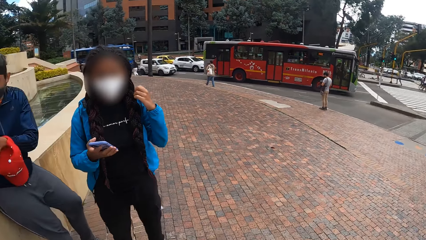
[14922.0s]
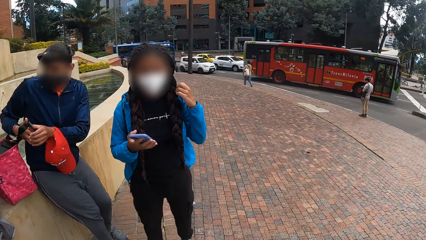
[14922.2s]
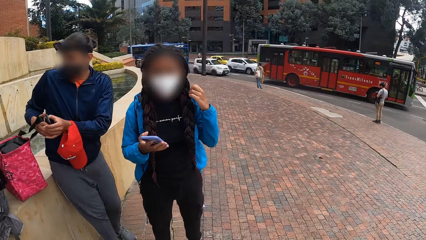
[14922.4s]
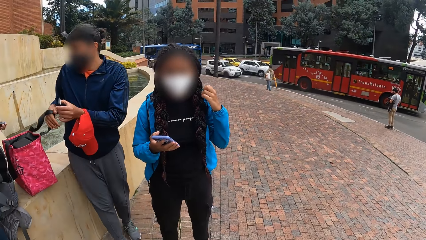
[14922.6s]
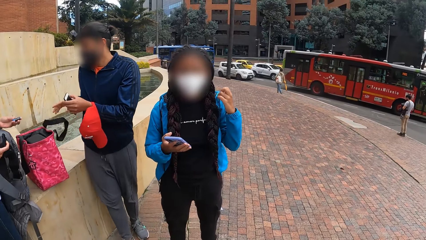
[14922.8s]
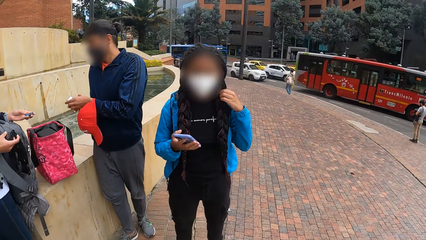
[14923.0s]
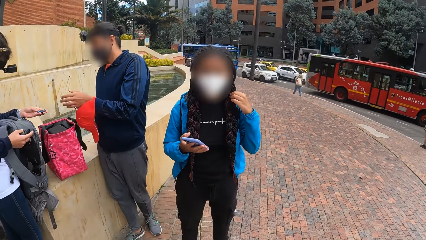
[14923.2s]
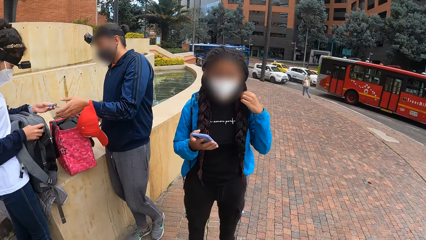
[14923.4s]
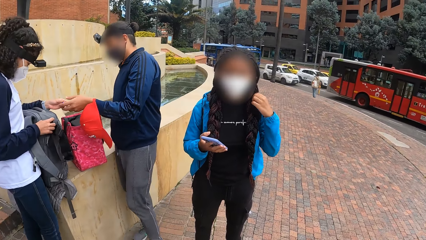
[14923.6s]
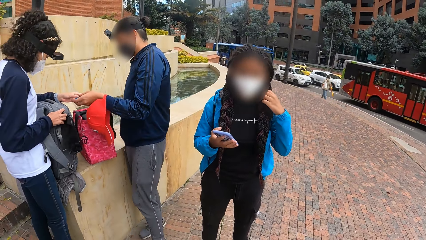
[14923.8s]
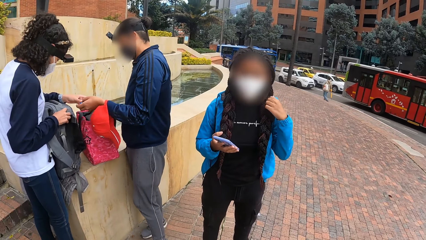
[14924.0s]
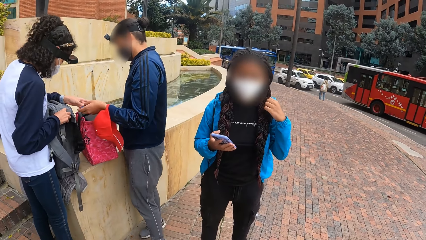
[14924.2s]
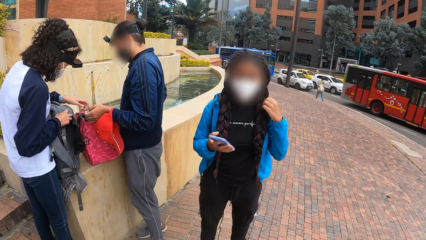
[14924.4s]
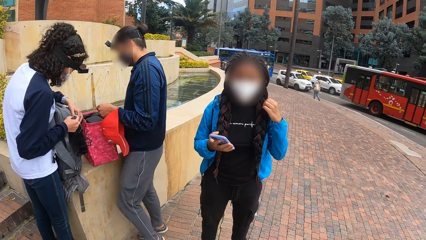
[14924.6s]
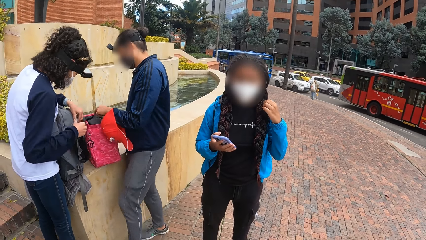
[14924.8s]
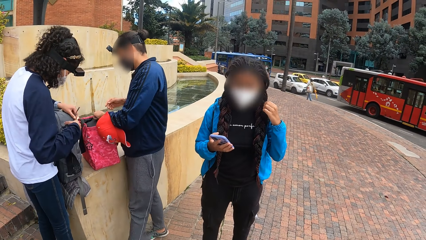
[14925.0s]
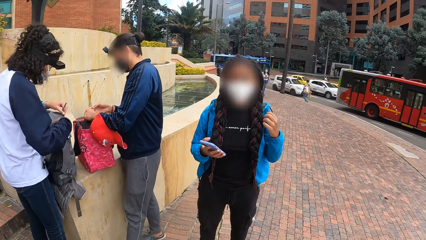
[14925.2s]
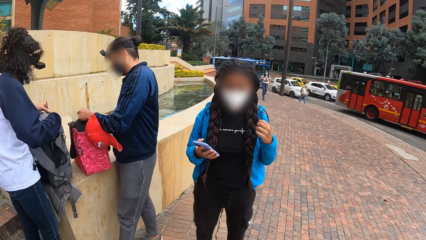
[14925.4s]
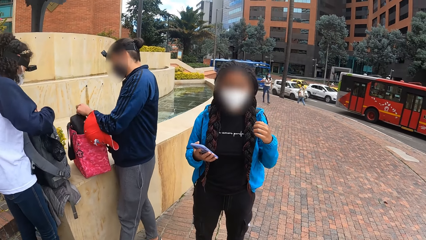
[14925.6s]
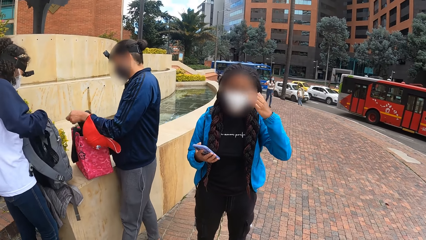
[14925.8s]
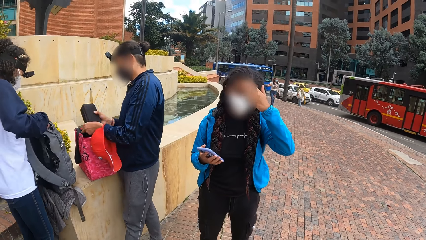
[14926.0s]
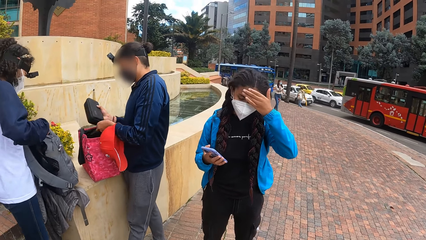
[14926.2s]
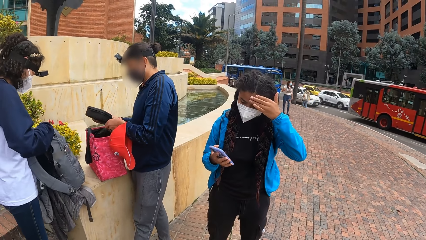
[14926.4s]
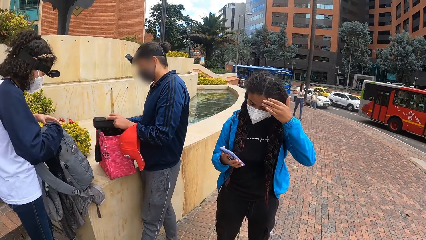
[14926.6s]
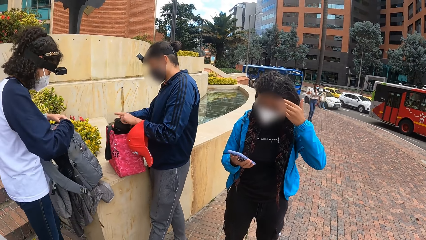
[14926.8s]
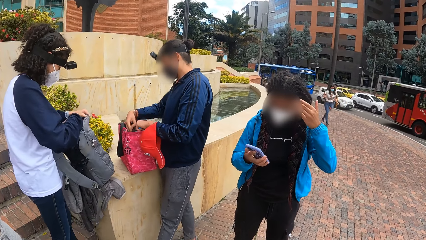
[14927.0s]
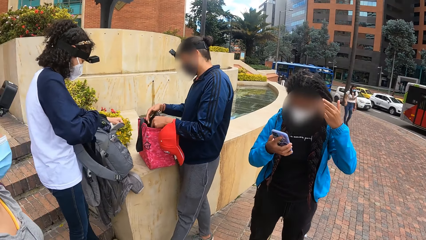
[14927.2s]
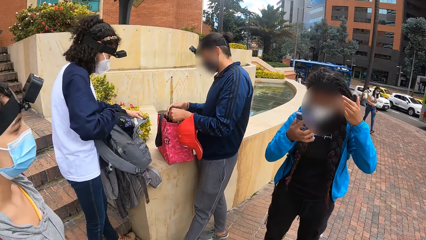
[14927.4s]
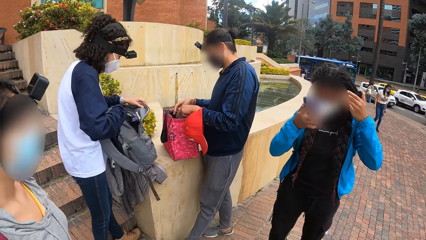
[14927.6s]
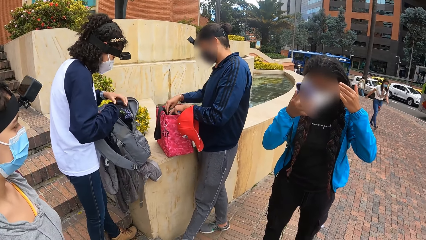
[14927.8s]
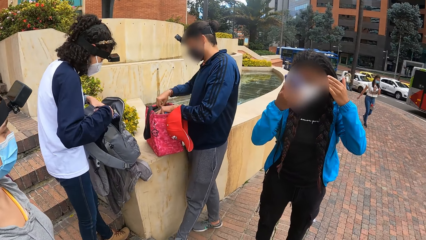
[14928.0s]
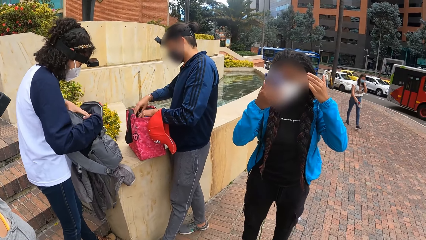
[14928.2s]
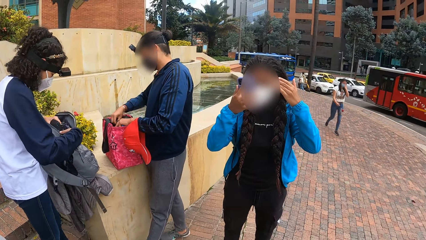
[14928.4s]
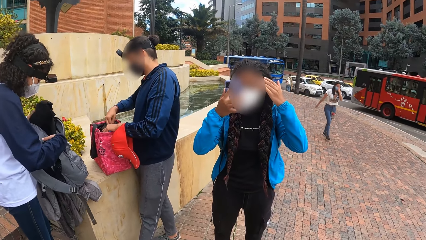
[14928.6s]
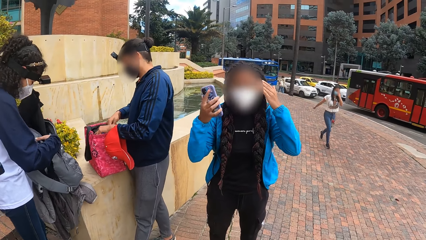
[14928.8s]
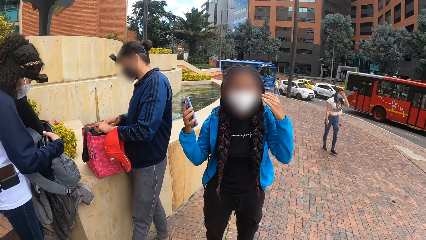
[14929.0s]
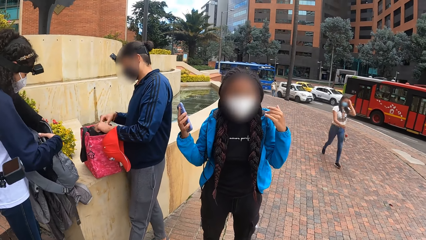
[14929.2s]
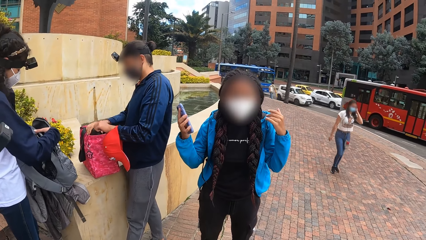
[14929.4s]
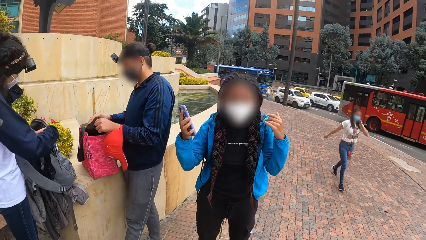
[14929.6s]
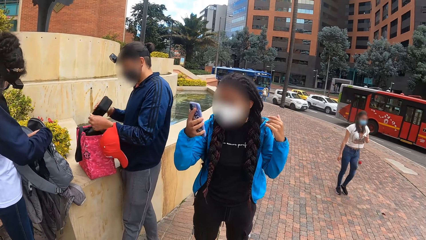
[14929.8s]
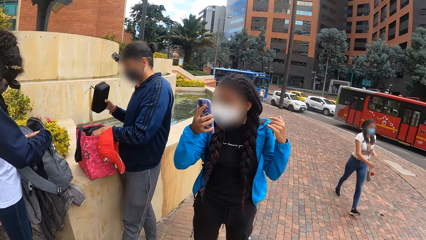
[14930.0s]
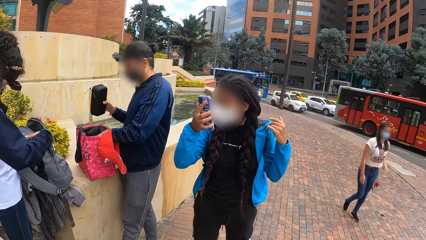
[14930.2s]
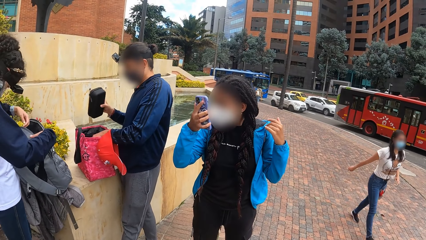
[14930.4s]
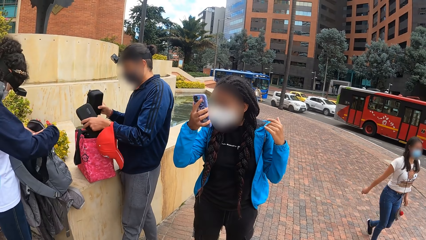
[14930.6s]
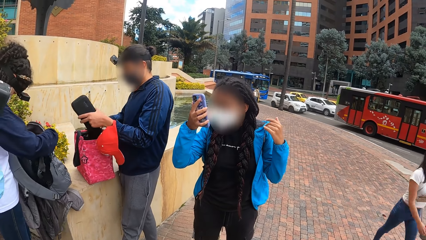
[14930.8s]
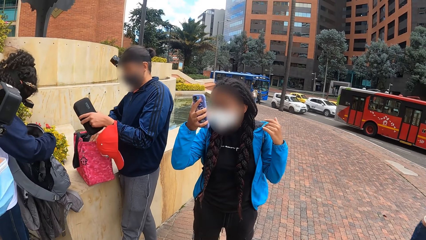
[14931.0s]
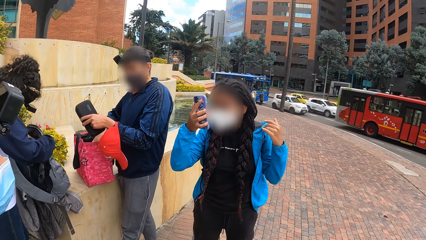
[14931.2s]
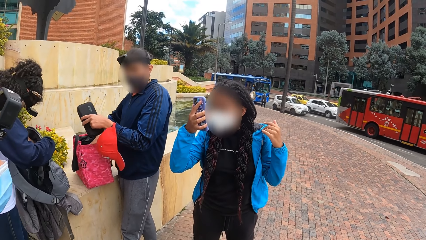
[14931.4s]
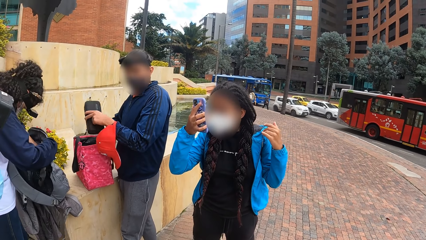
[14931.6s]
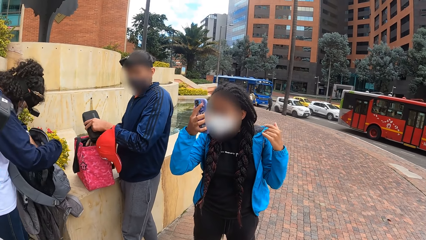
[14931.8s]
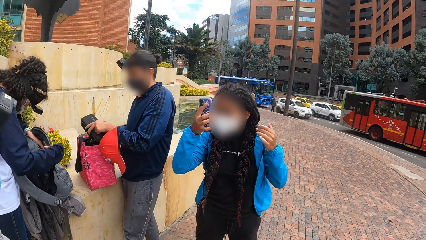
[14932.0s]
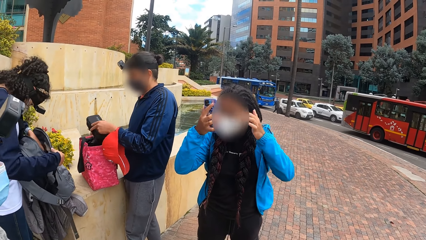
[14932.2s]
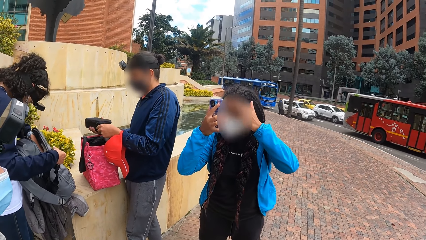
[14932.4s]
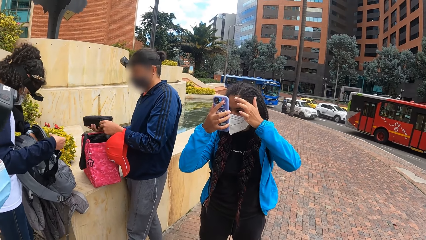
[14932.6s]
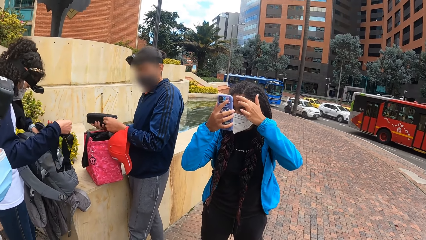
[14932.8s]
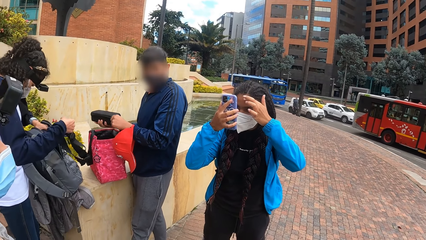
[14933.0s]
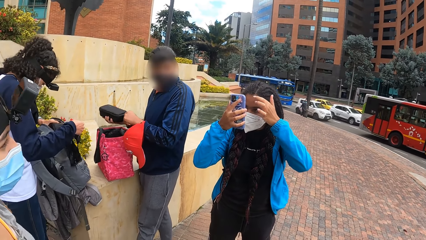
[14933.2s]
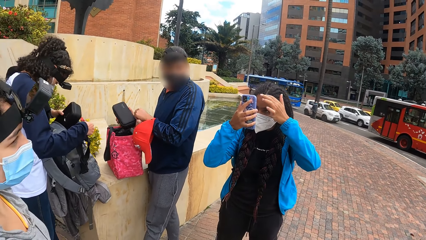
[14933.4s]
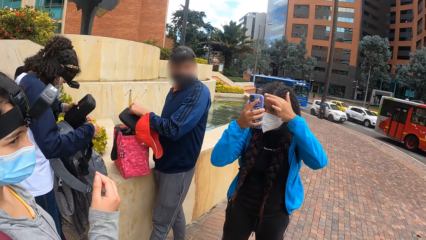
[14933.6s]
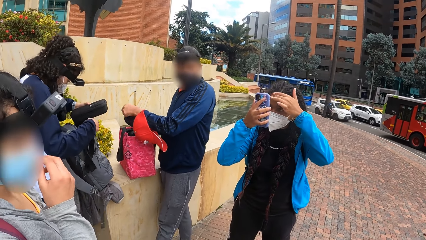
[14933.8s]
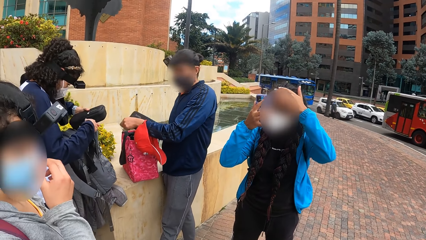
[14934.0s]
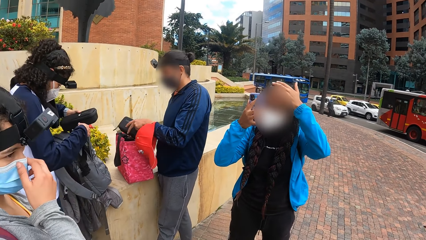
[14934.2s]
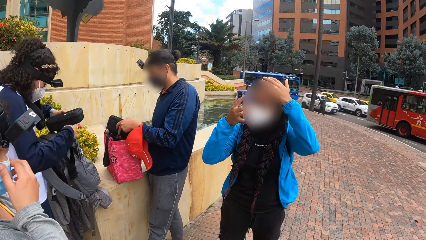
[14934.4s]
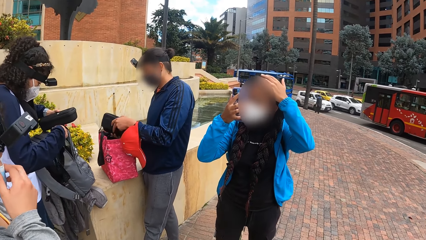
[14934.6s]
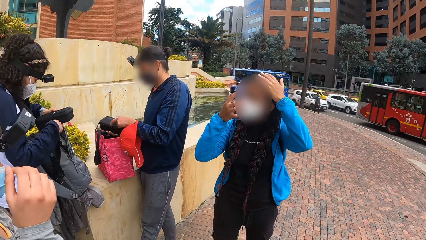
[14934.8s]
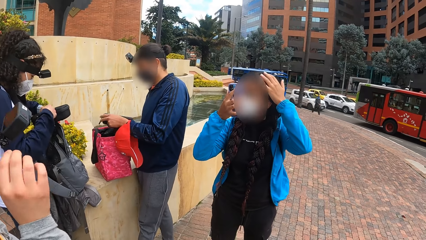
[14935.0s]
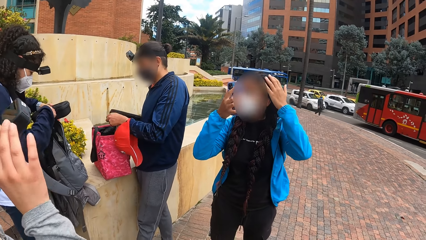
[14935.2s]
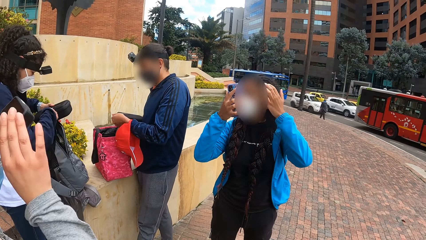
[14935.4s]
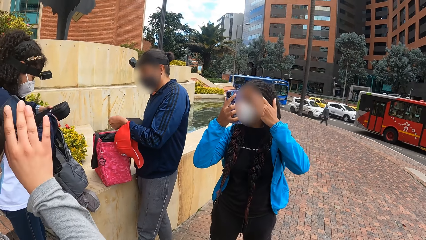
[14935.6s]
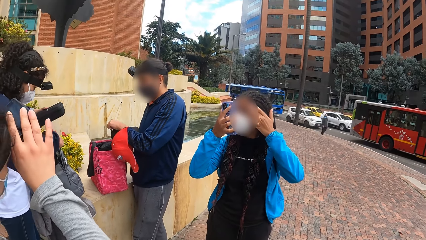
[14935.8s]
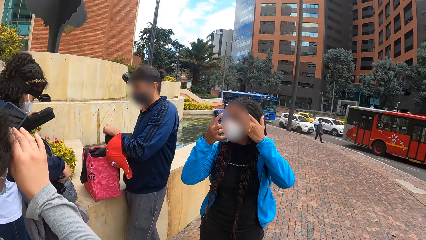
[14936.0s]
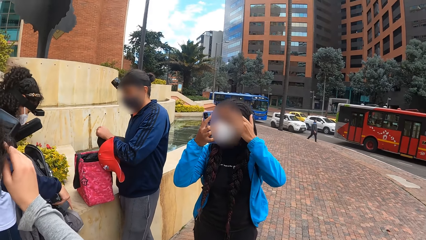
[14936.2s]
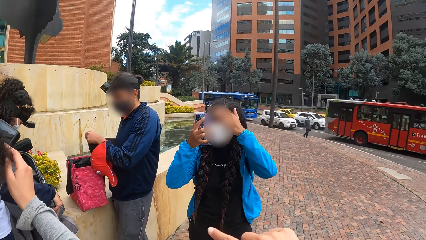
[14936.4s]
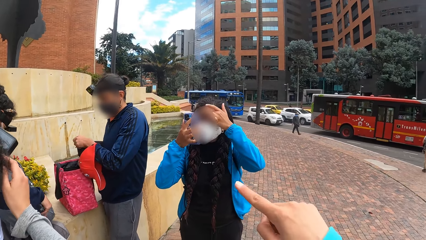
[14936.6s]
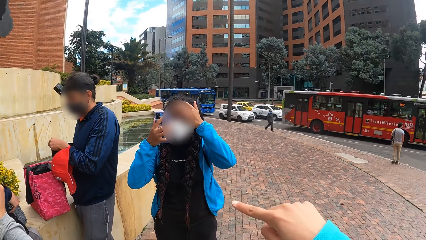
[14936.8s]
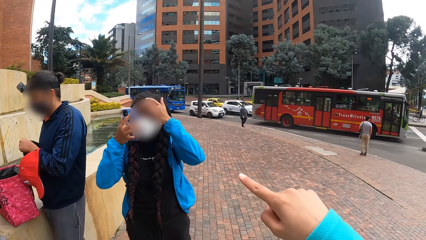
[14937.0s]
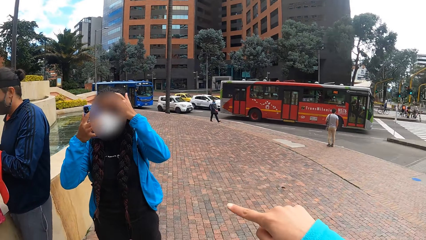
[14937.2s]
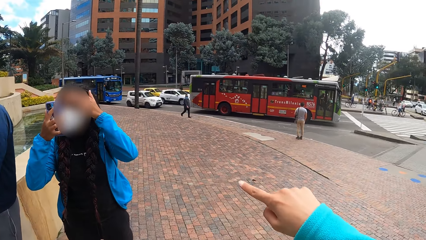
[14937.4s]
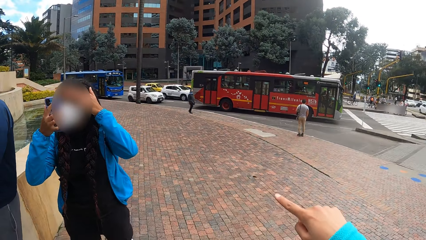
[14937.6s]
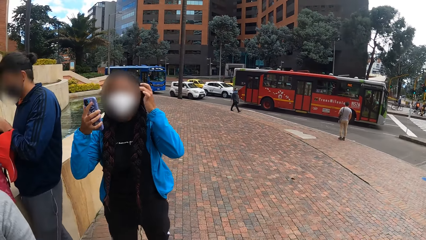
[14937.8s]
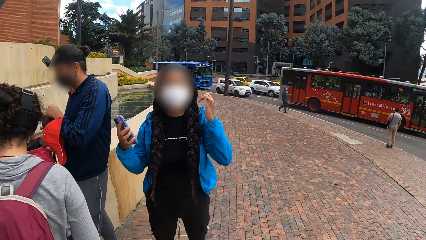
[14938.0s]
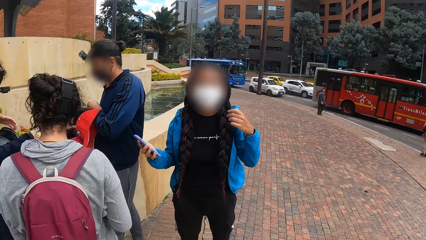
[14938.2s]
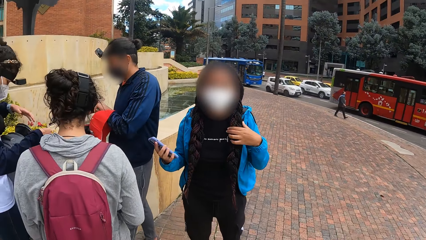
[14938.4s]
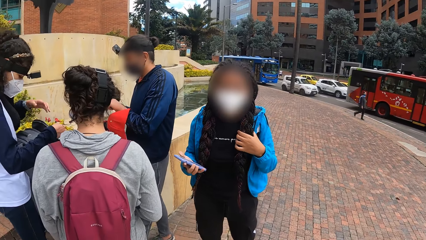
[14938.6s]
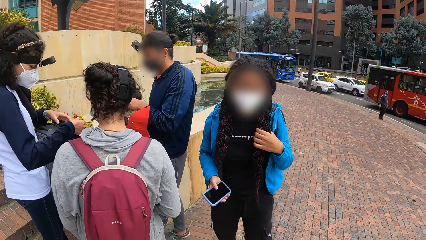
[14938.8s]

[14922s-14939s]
A man takes a battery from a woman with his left hand. The woman opens an ash bag on the block retaining wall with both hands. The man opens a pouch in the bag on the block retaining wall with both hands. Another woman touches her head with her left hand. A girl touches her face and looks at her phone. The man closes the pouch in the bag on the block retaining wall with both hands. The first woman picks up a sweater from the ash bag on the block retaining wall with her left hand. The man picks up the pouch from the bag on the block retaining wall with his right hand. The man picks up another pouch from the bag on the block retaining wall with his left hand. The man places the pouch in his right hand in the bag on the block retaining wall. The man holds the pouch with both hands and opens the pouch in his right hand with his left hand. The first woman picks up another pouch from the ash bag on the block retaining wall with her left hand. The camera wearer interacts with the other woman.
